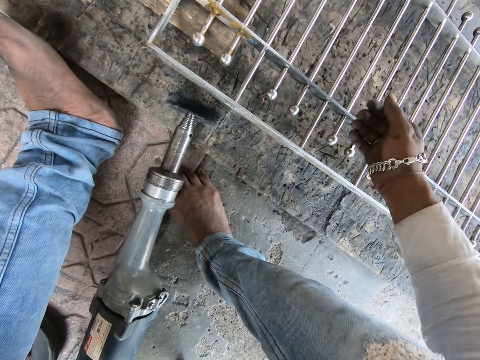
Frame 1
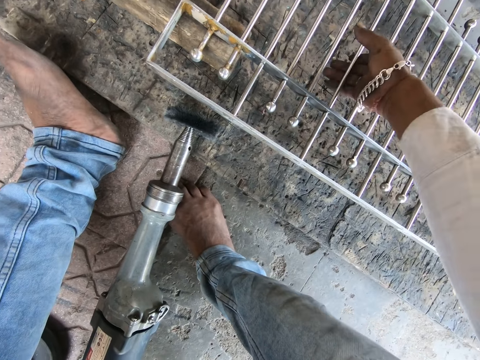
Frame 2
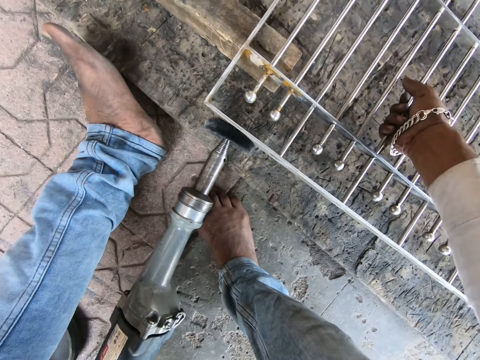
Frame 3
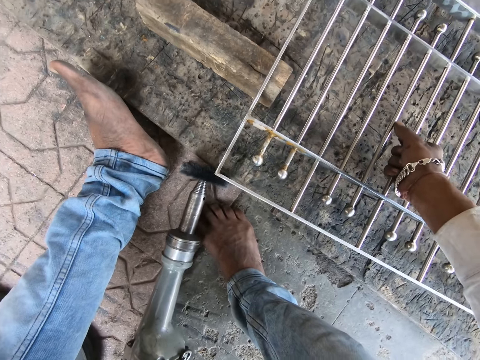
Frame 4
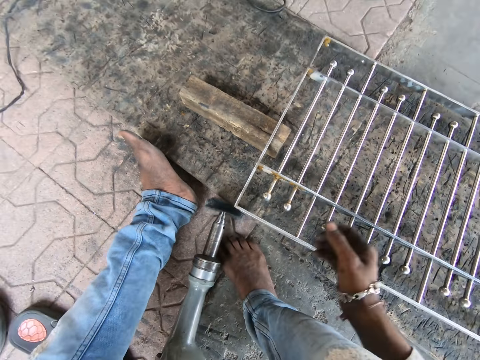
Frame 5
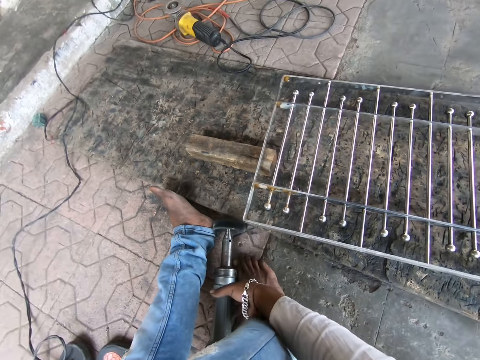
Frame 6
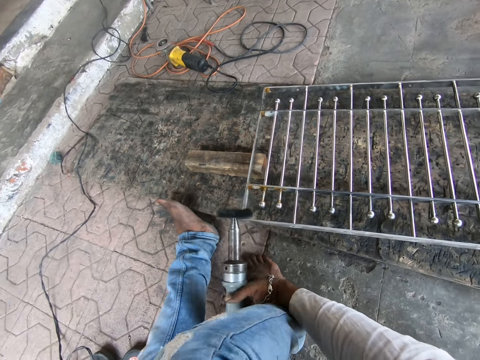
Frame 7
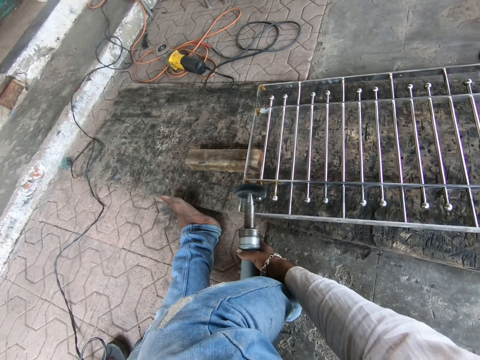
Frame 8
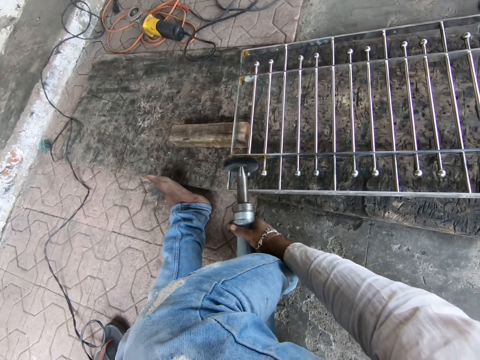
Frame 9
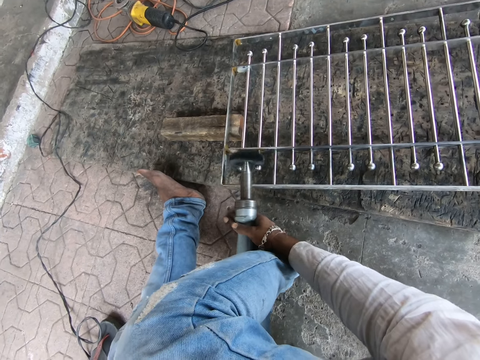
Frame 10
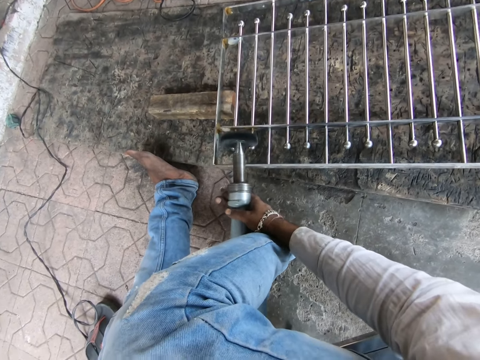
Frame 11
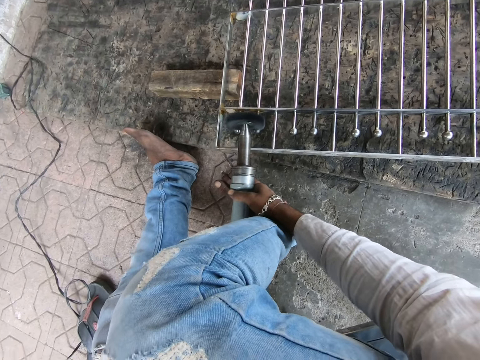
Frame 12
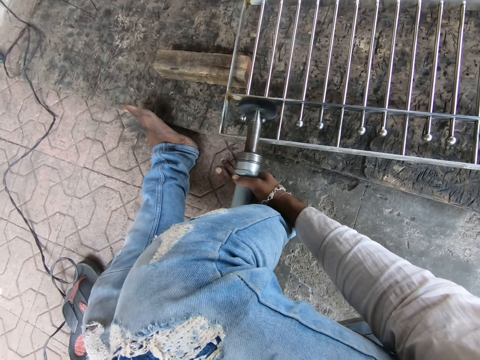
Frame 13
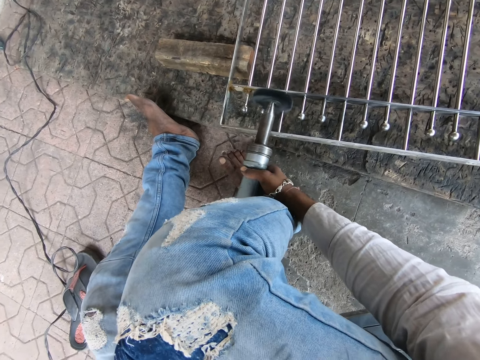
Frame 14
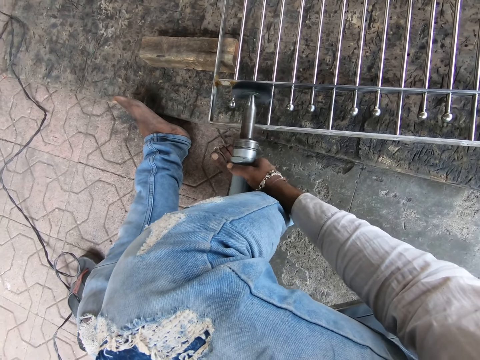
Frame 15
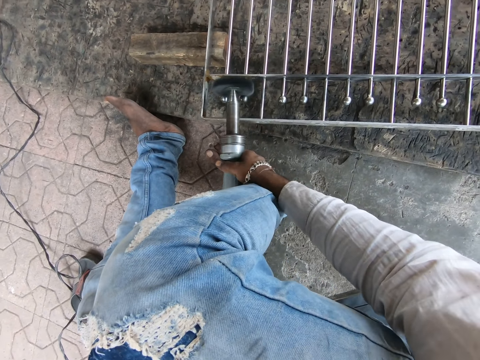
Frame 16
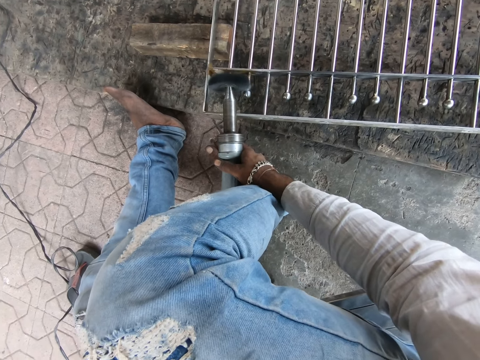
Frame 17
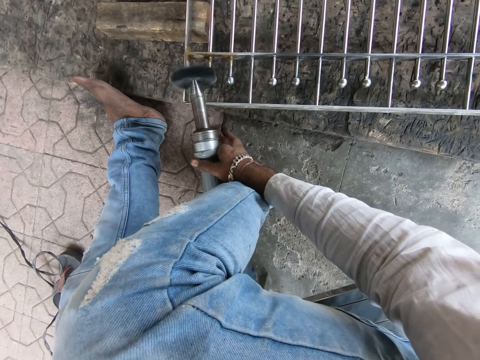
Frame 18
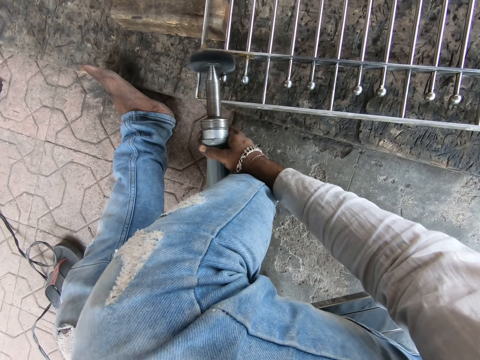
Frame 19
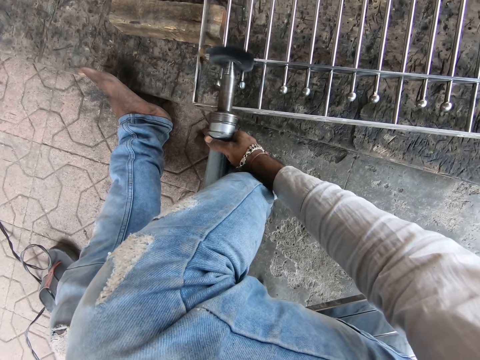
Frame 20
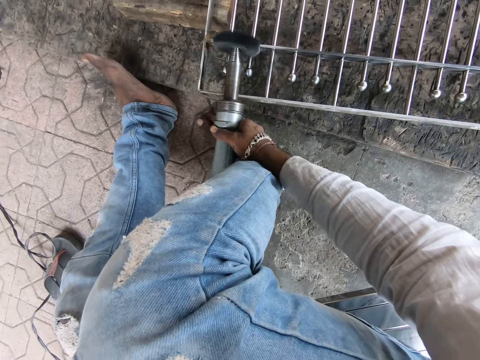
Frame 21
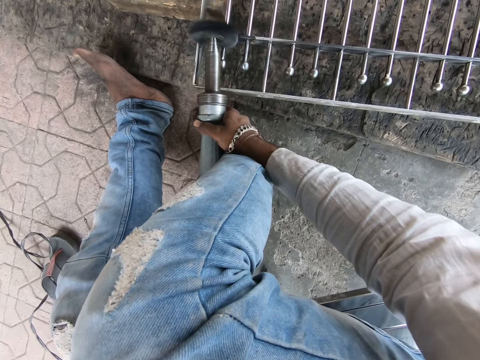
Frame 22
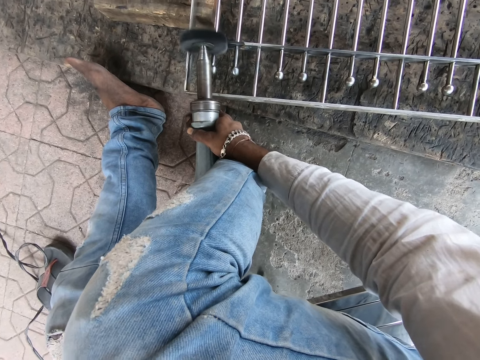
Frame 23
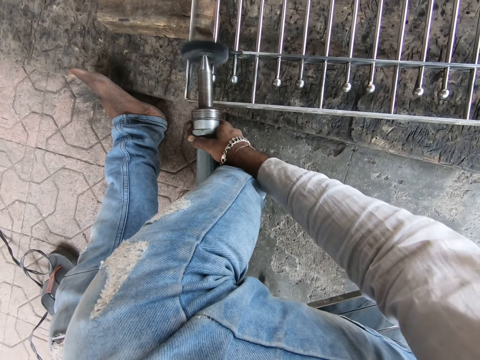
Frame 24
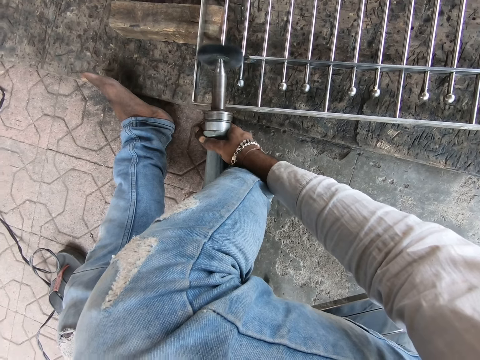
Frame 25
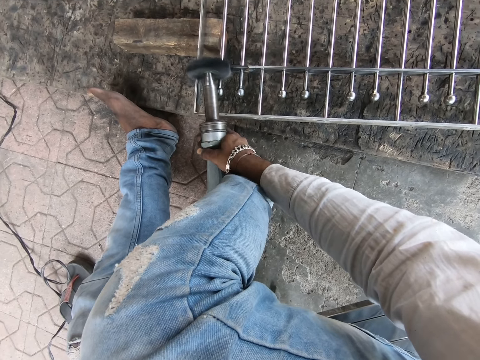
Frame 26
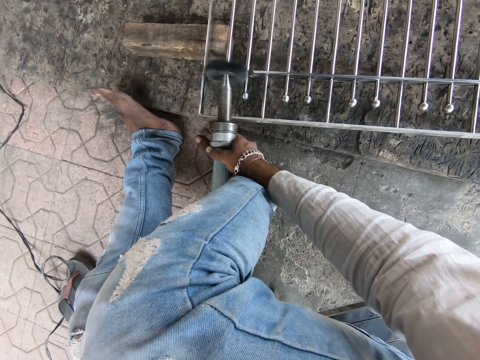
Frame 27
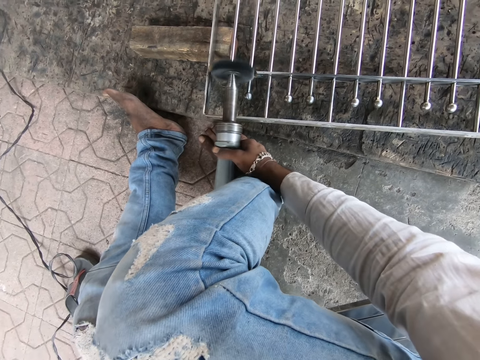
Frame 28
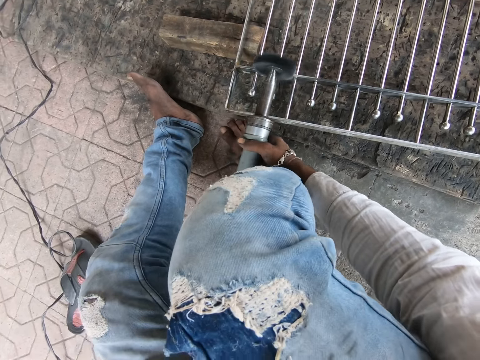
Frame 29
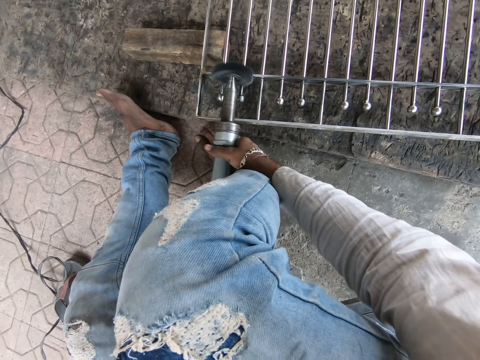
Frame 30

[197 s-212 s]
The camera wearer moves the metal frame on the floor with his right hand. He pulls the metal. He picks up the angular grinder from the floor with his right hand. He smoothens the metal frame on the floor with the angular grinder in his right hand. He welds the metal.

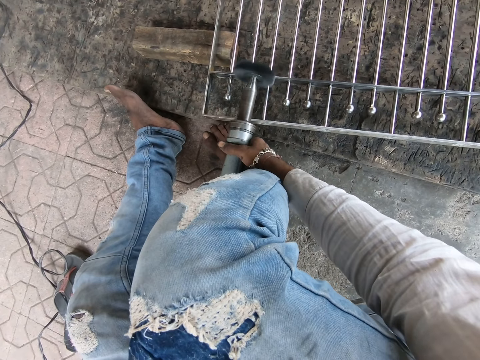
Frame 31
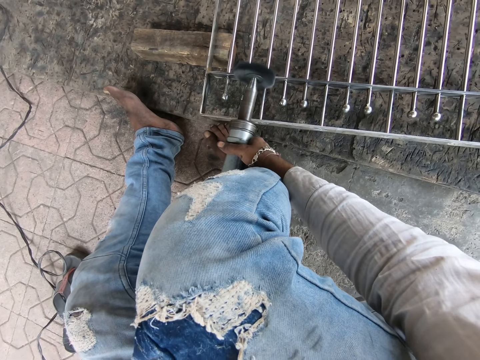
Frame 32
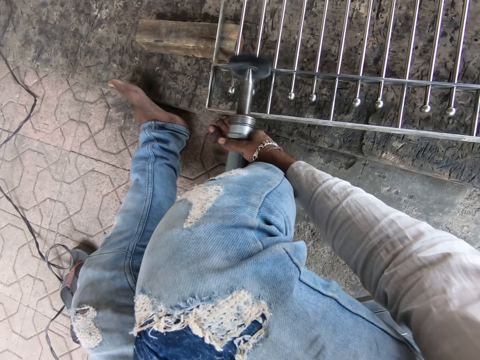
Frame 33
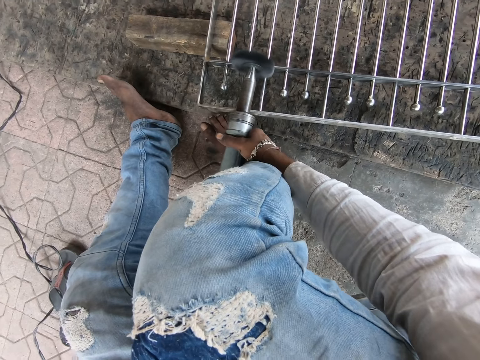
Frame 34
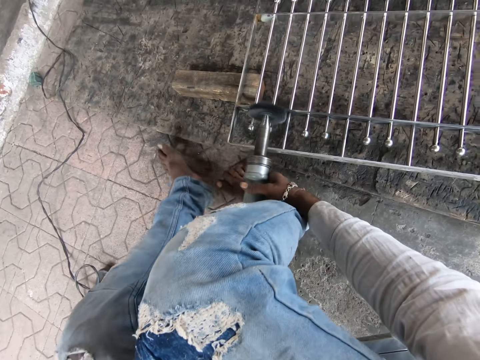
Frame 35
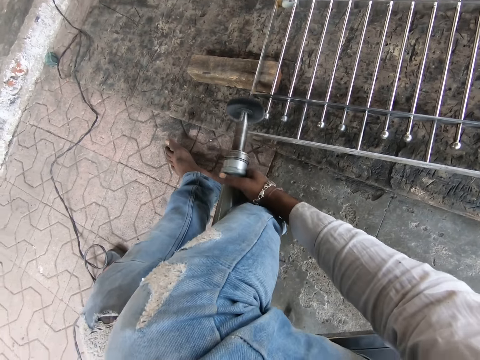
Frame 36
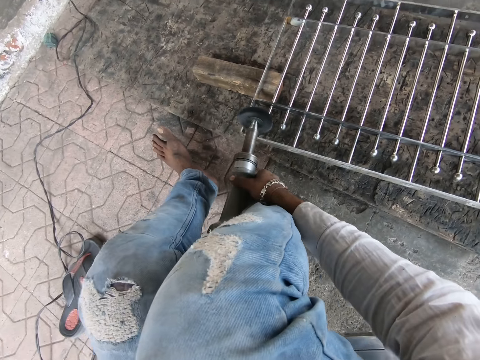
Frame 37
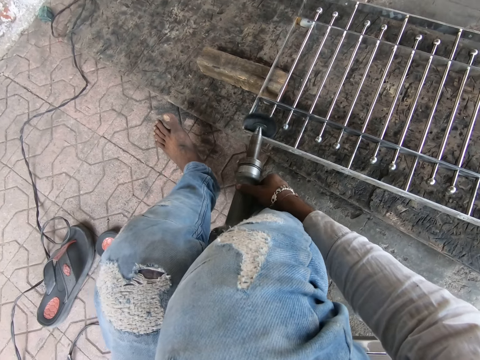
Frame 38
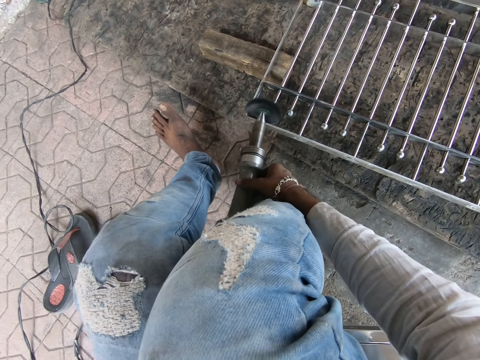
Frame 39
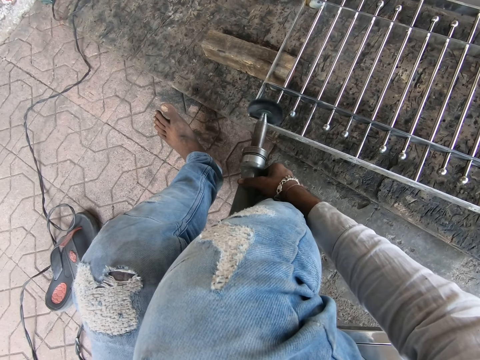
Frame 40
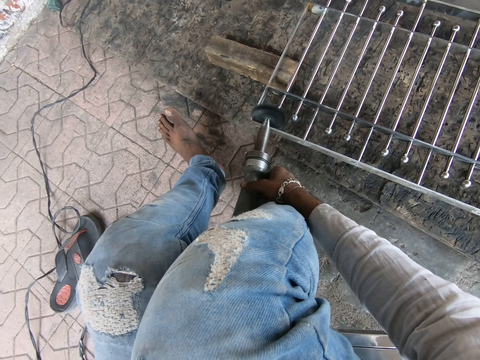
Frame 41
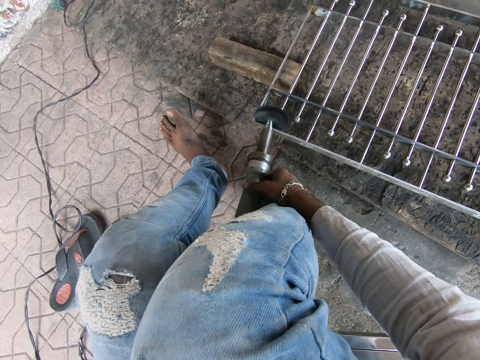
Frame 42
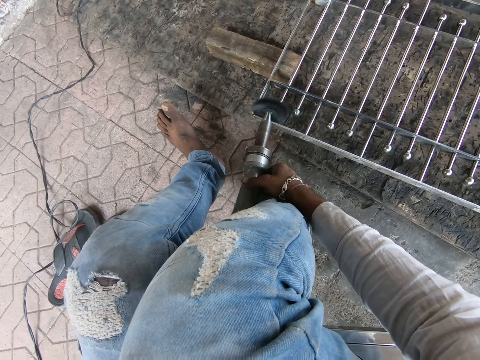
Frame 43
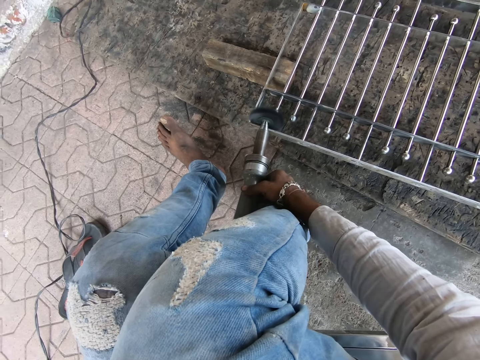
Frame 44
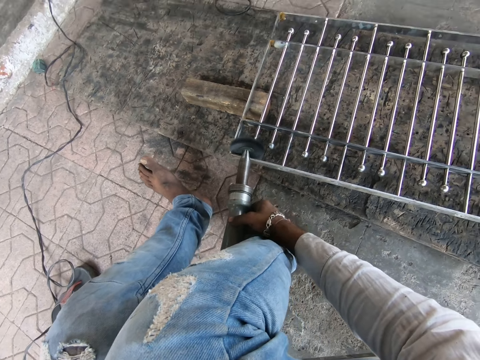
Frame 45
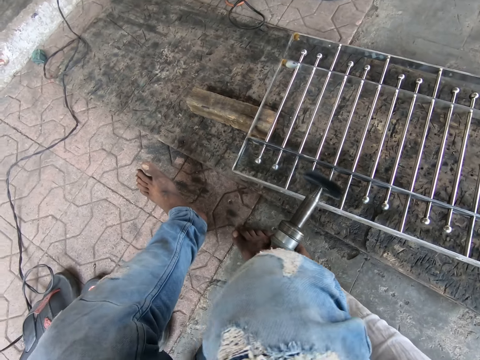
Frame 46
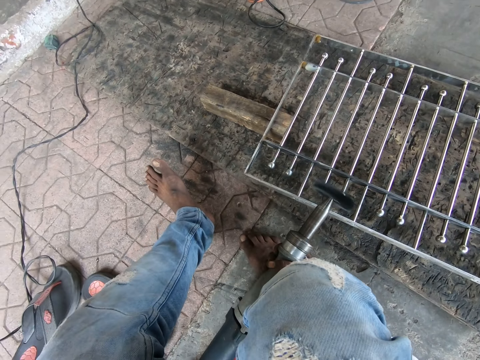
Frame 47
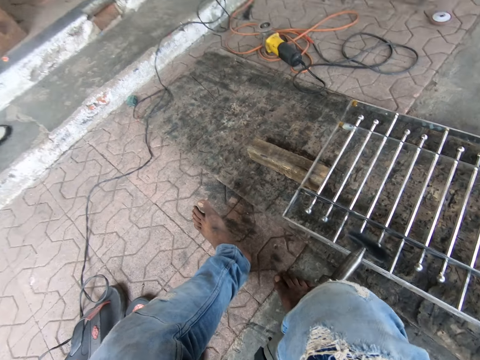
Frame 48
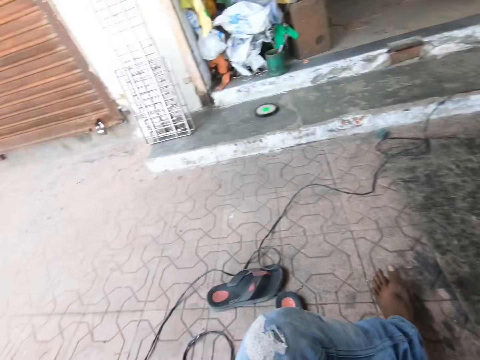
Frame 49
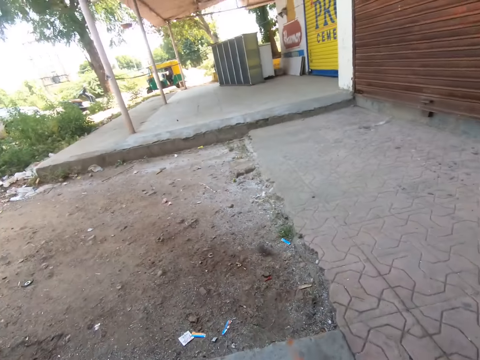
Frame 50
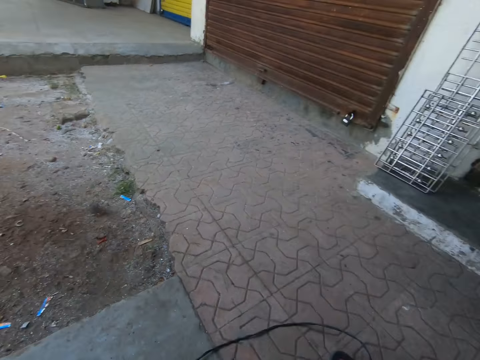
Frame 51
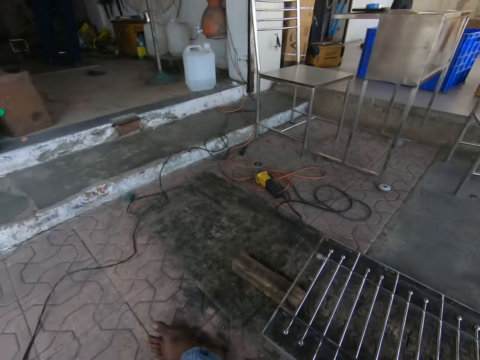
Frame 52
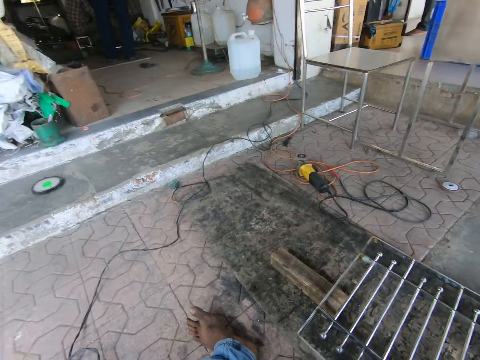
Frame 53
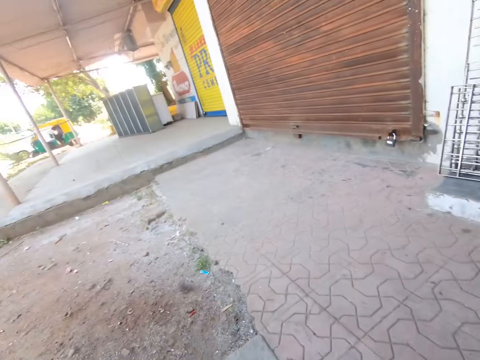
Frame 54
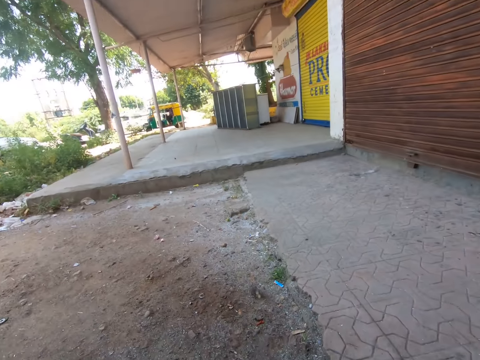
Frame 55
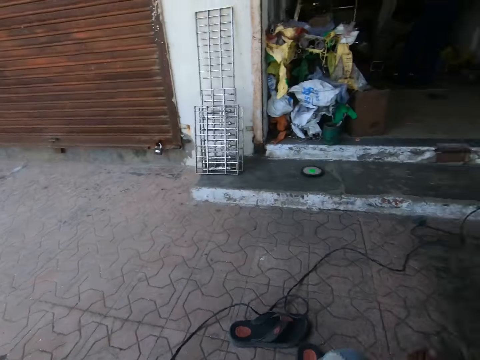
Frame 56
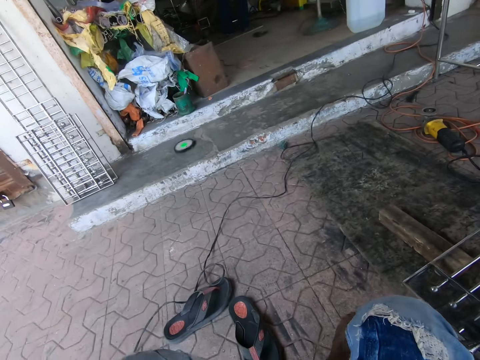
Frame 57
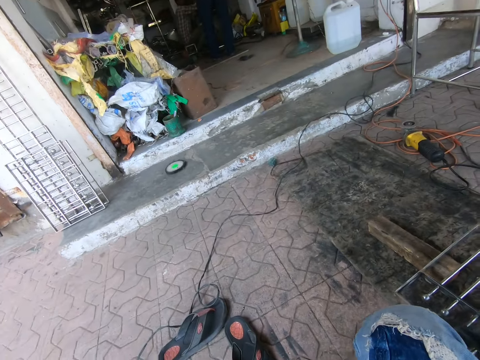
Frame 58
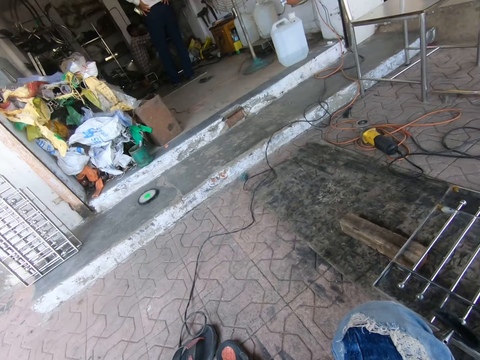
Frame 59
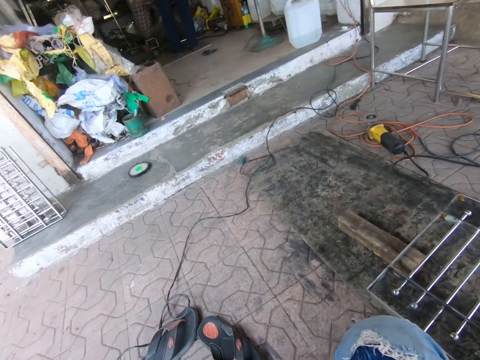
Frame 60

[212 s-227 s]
The camera wearer places the angular grinder on the metal frame with his right hand. He looks around the building.
